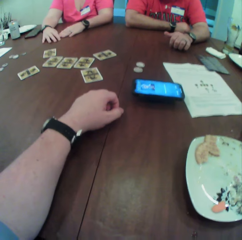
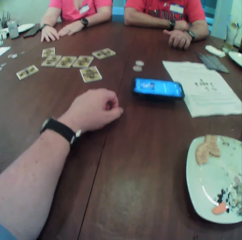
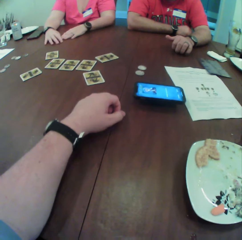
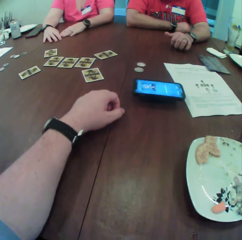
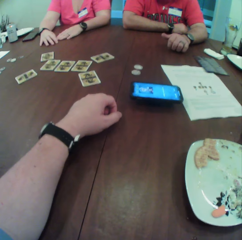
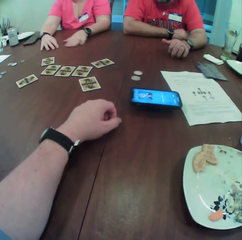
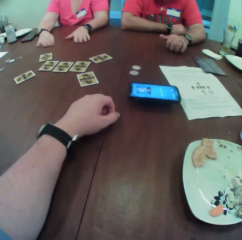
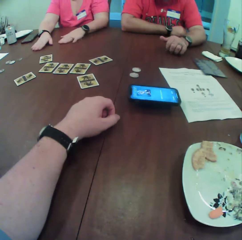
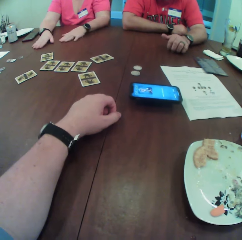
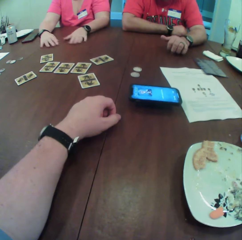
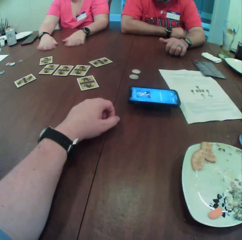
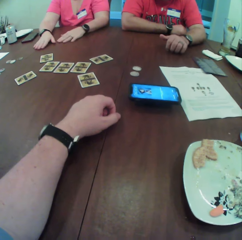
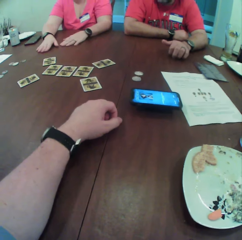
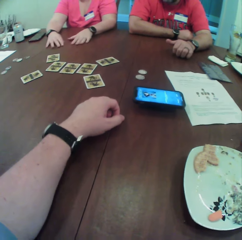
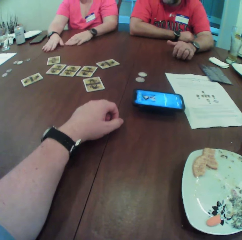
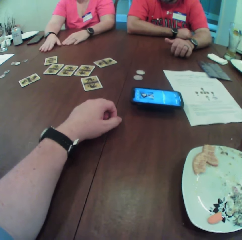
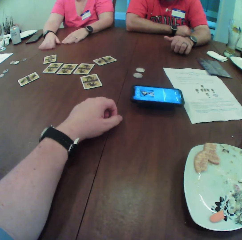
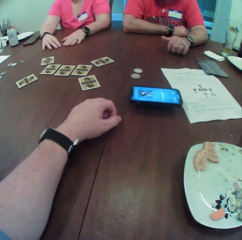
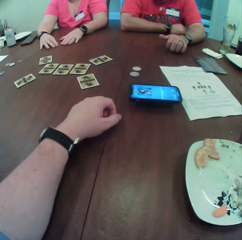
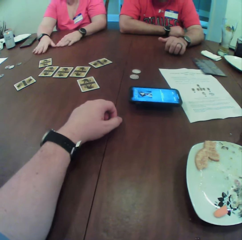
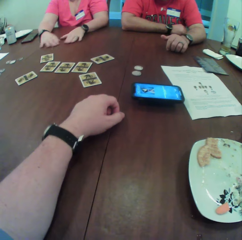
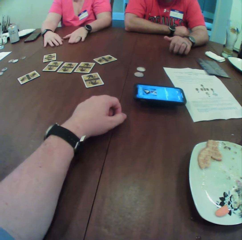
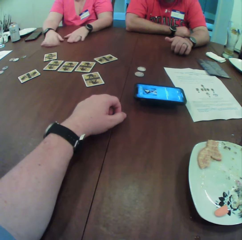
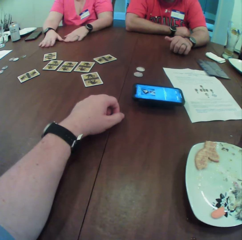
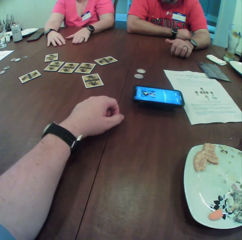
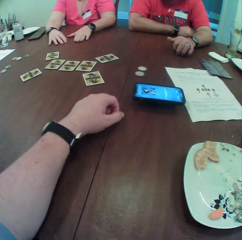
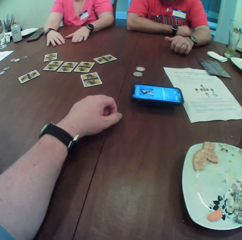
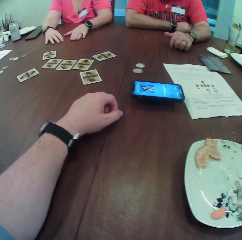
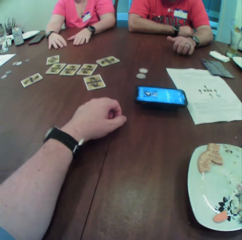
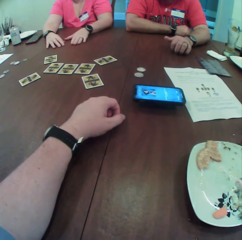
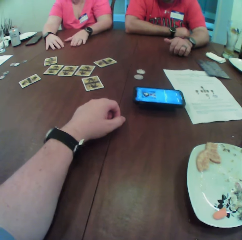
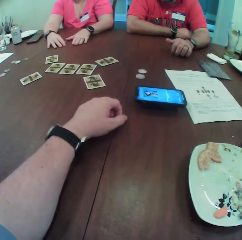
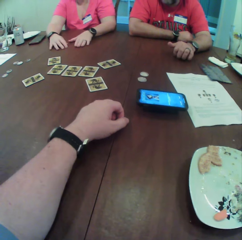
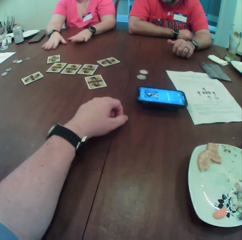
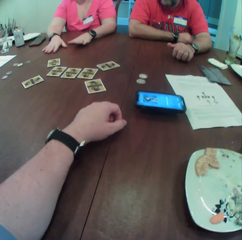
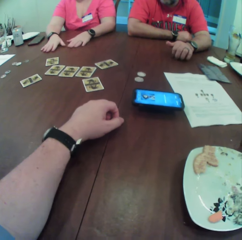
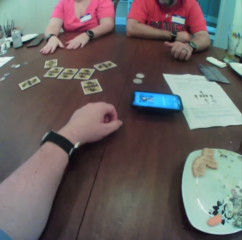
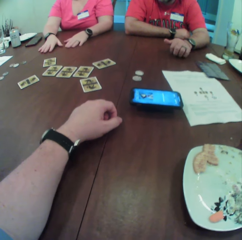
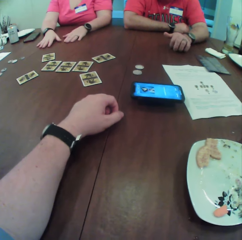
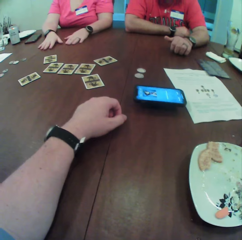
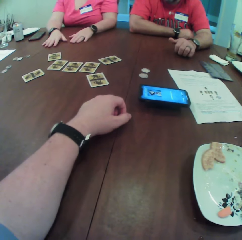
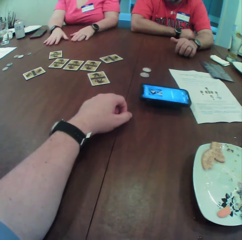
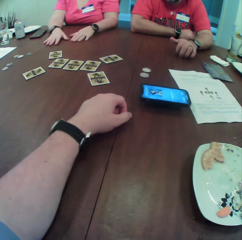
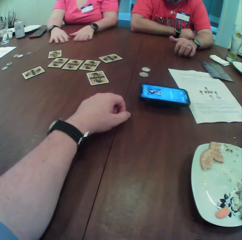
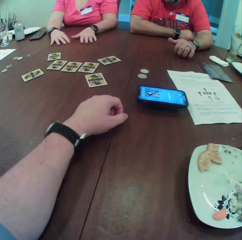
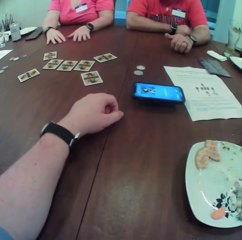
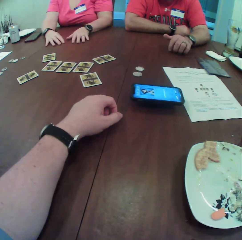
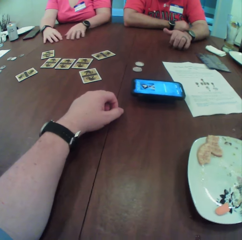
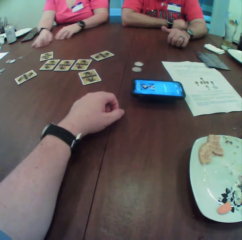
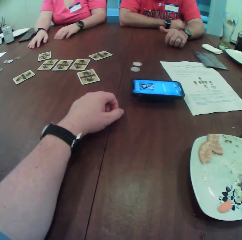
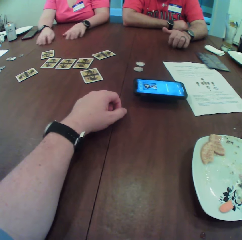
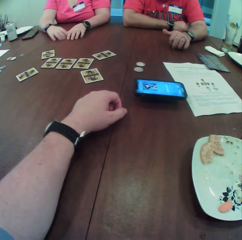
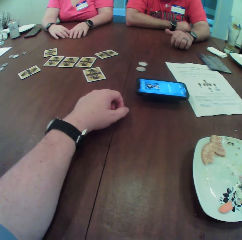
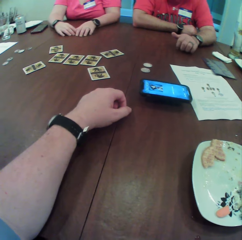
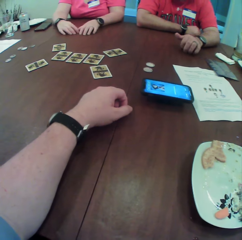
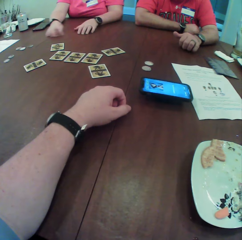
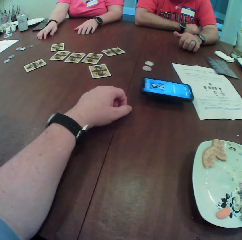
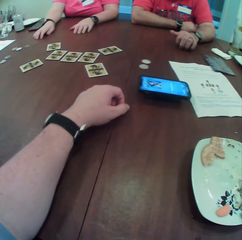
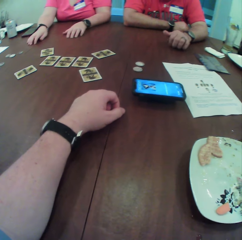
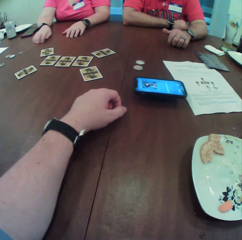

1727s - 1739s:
A woman moves her hands. A man moves his hands.

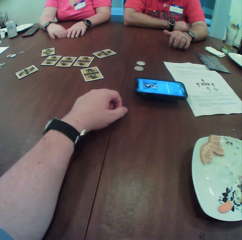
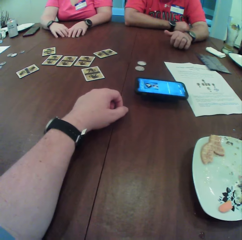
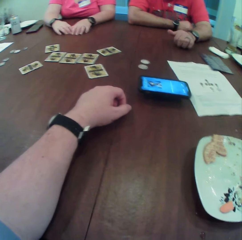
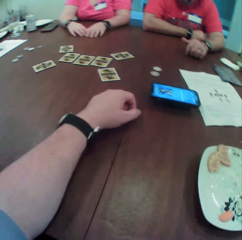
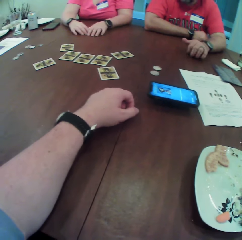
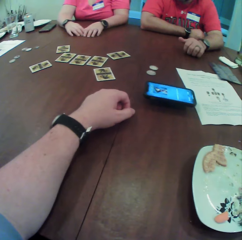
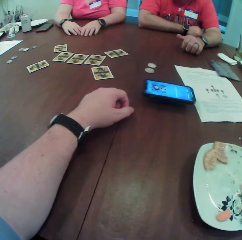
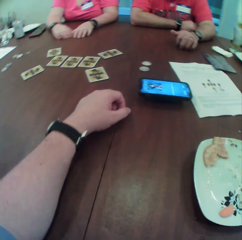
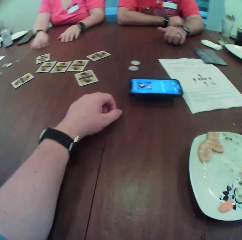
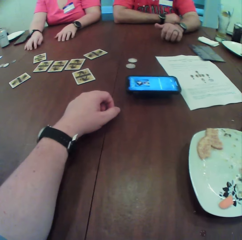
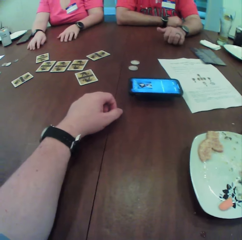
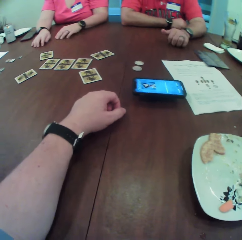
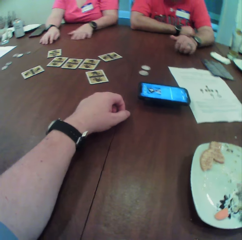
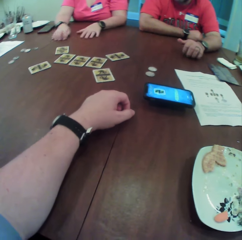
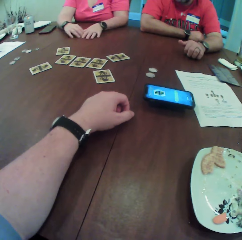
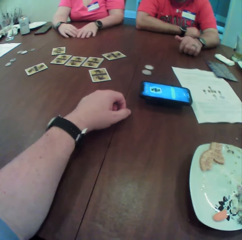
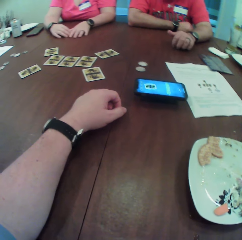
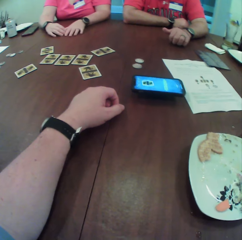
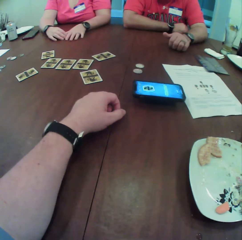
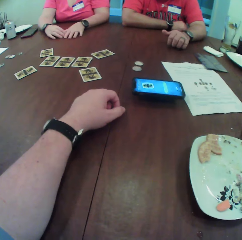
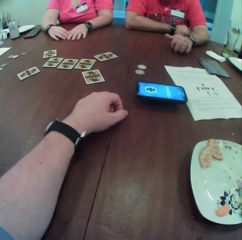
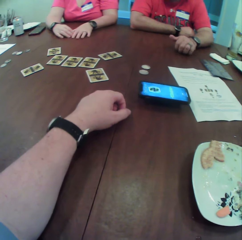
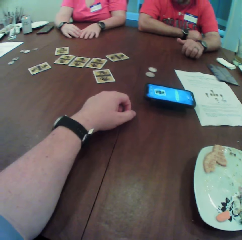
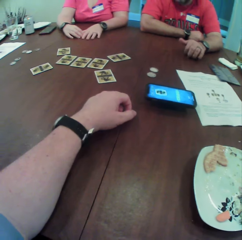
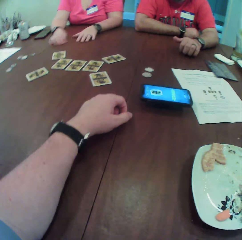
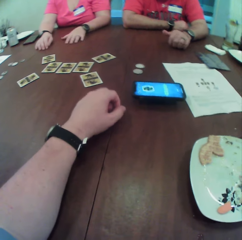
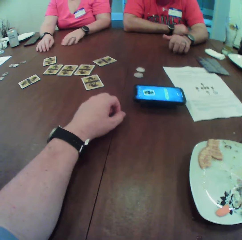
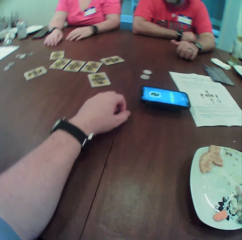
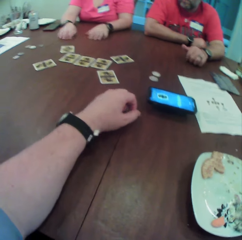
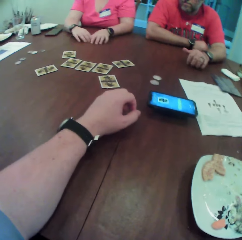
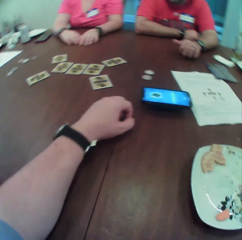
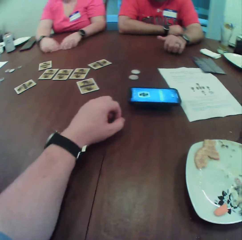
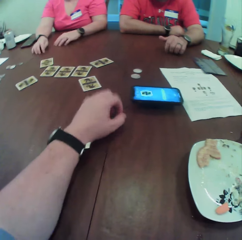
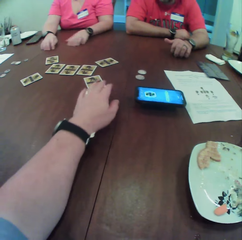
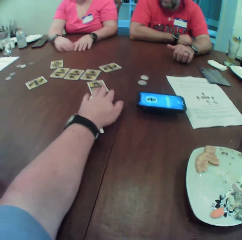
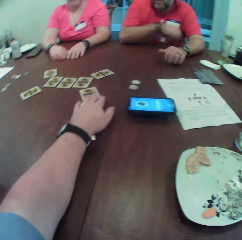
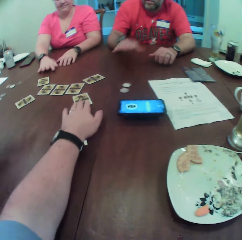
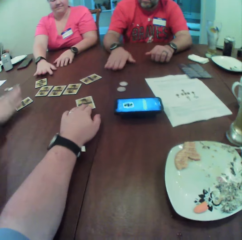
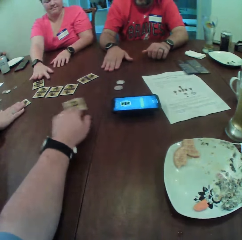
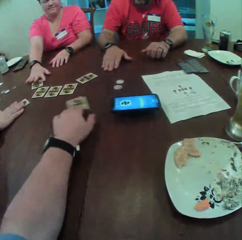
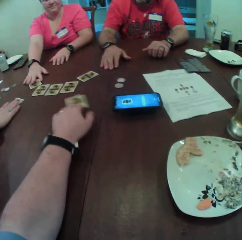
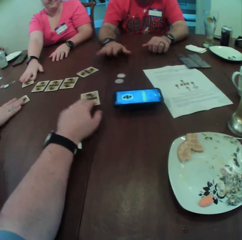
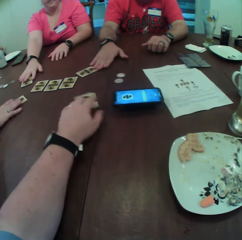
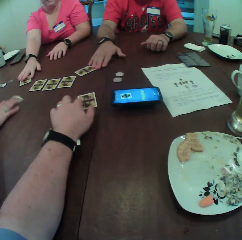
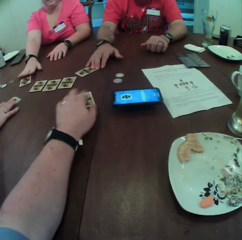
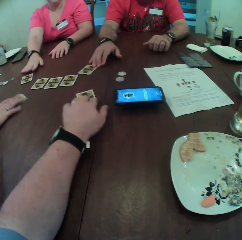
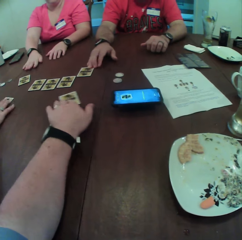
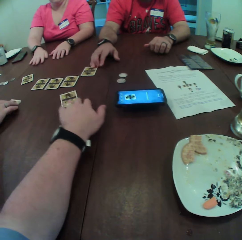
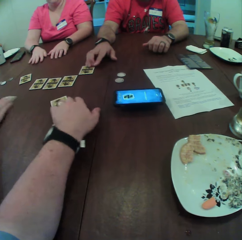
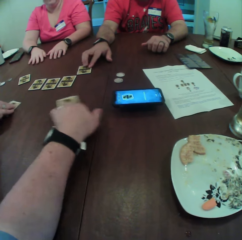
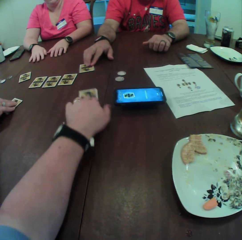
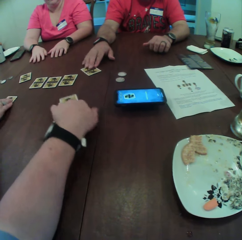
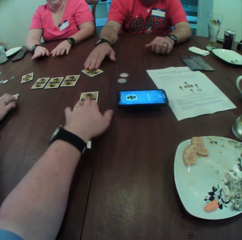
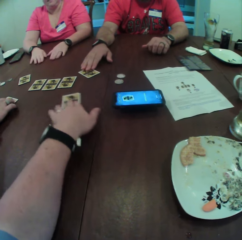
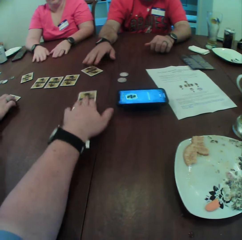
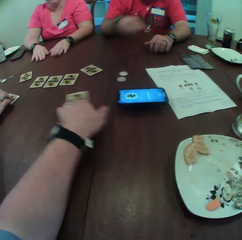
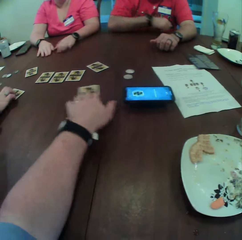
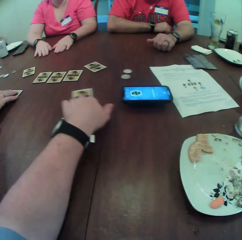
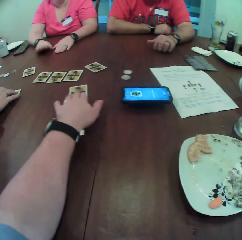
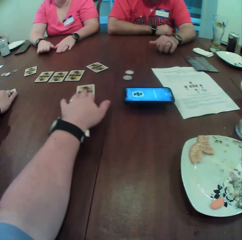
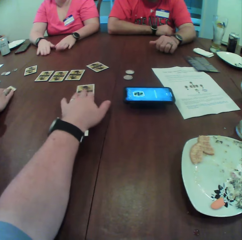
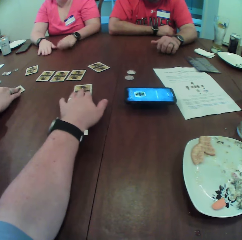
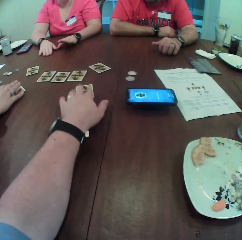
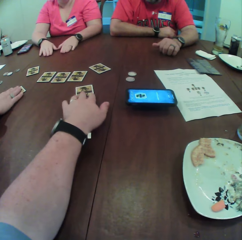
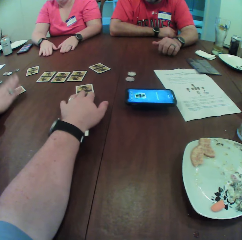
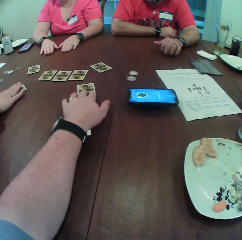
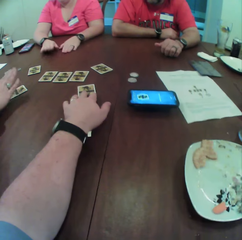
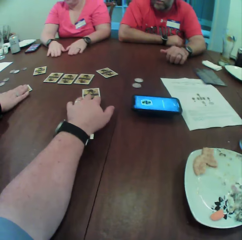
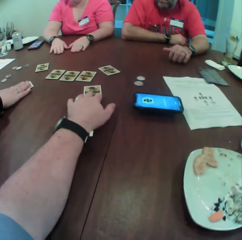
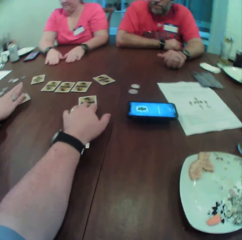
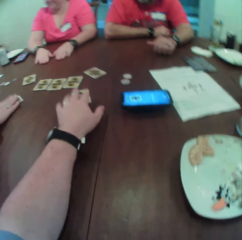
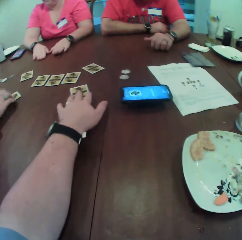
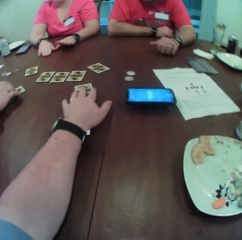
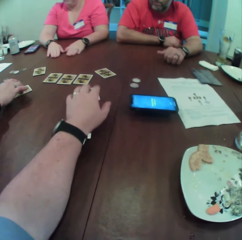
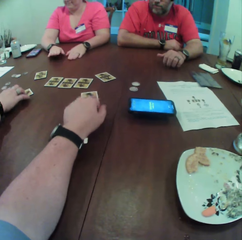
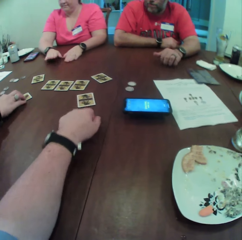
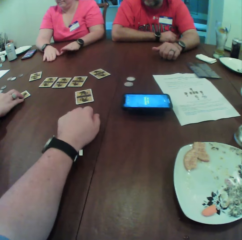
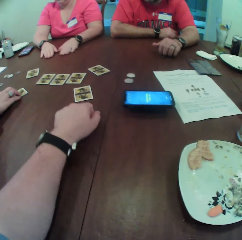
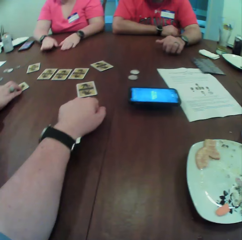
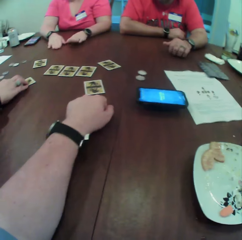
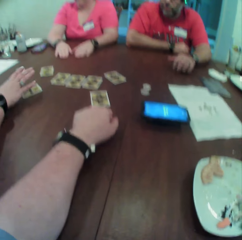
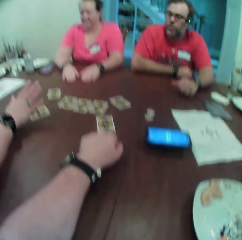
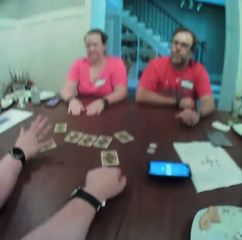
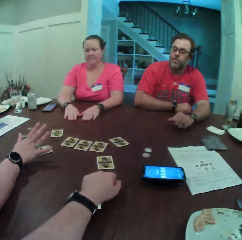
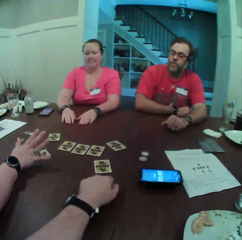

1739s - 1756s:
The camera wearer looks around. He touches the card on the table with his left hand. He picks up a card. A woman picks up a card. Another woman picks up a card. The other woman touches the card on the table with her right hand. The first woman touches the card on the table with her right hand. The camera wearer moves a card. A man touches the card on the table with his right hand. The first woman moves a card. The camera wearer moves a card. The other woman touches the cards.
